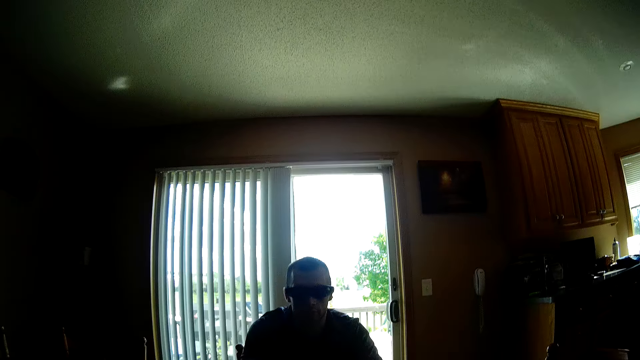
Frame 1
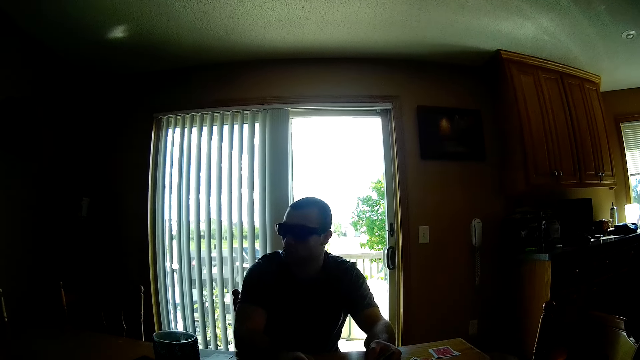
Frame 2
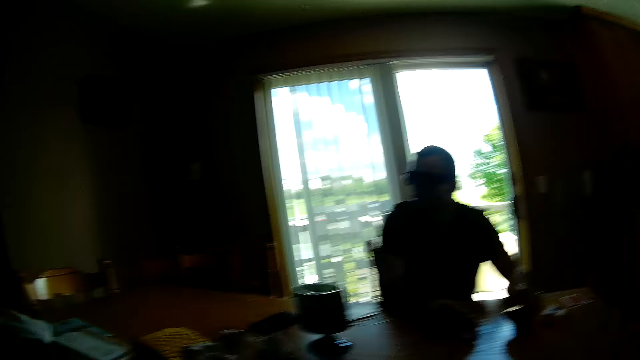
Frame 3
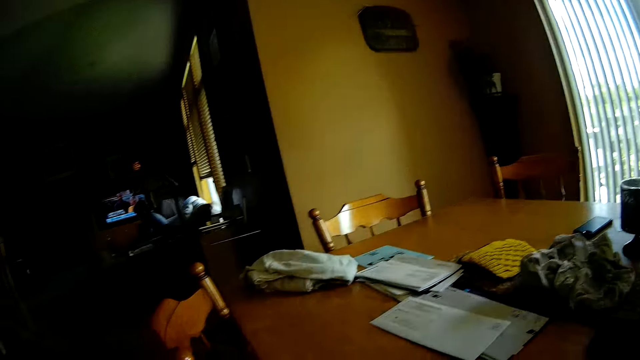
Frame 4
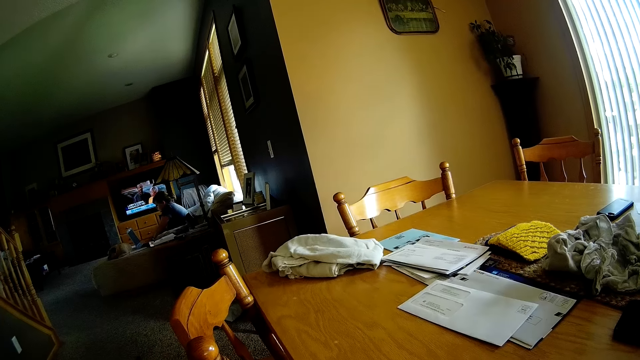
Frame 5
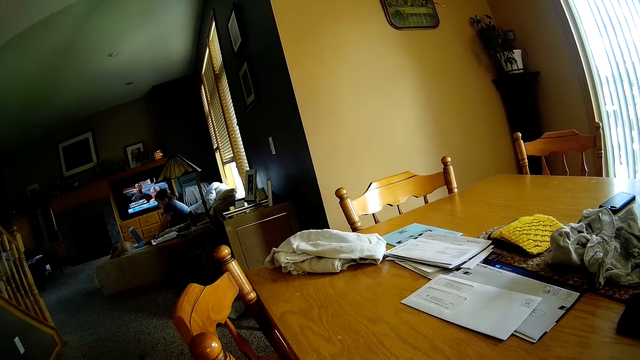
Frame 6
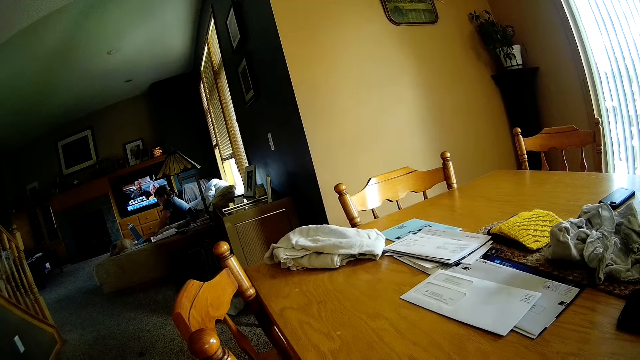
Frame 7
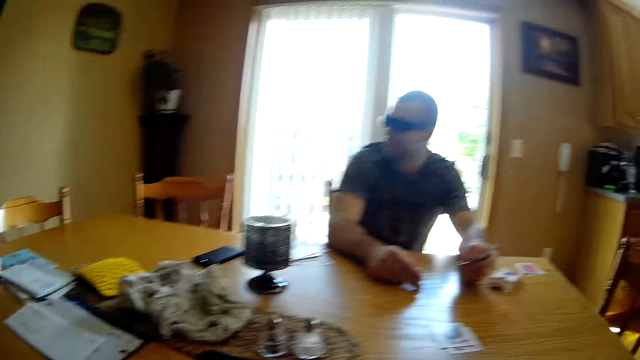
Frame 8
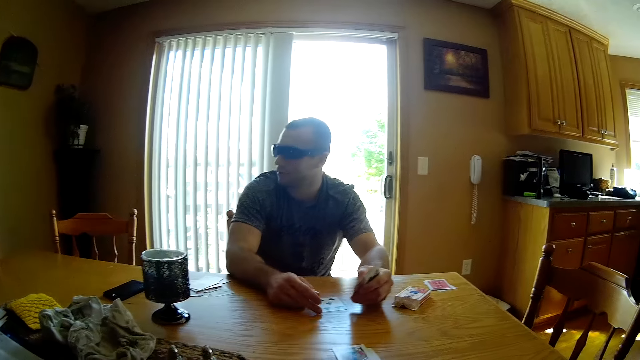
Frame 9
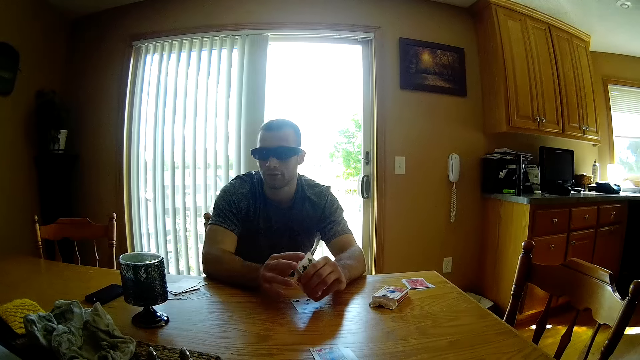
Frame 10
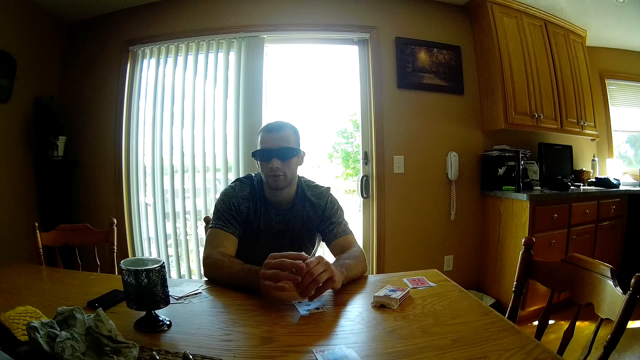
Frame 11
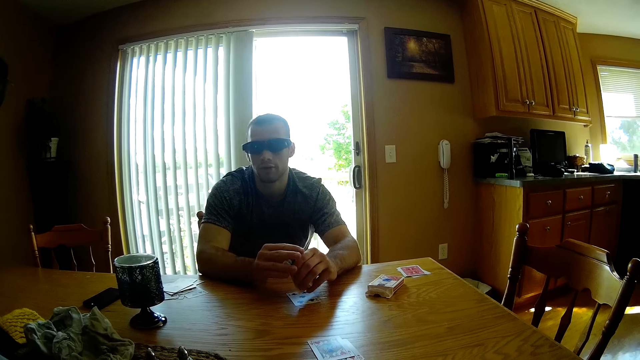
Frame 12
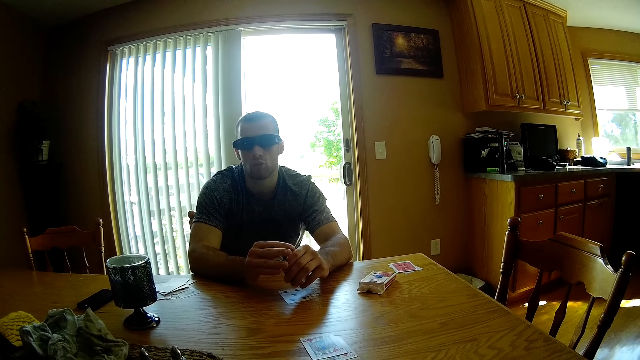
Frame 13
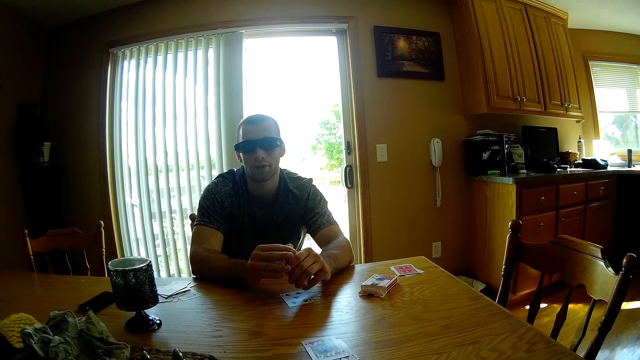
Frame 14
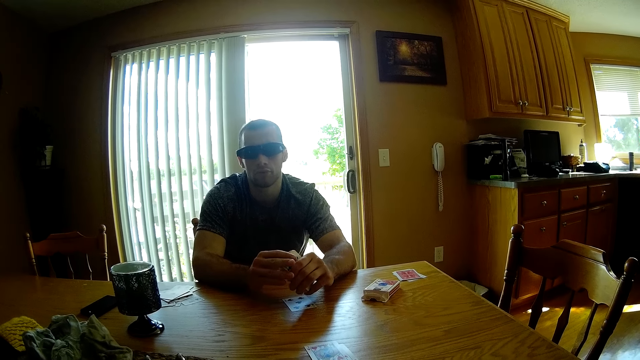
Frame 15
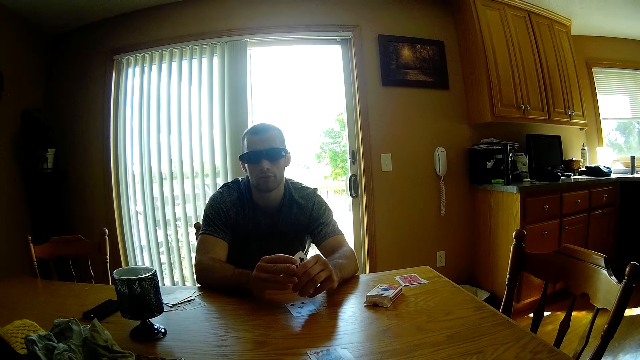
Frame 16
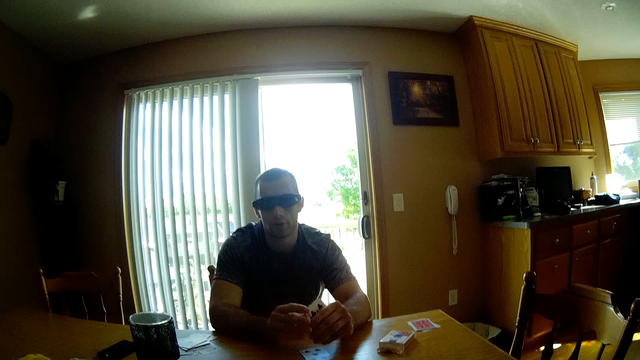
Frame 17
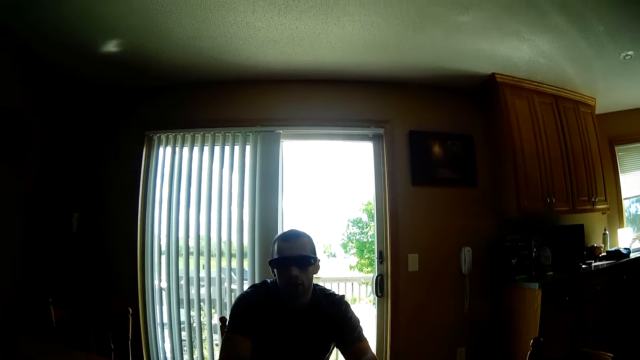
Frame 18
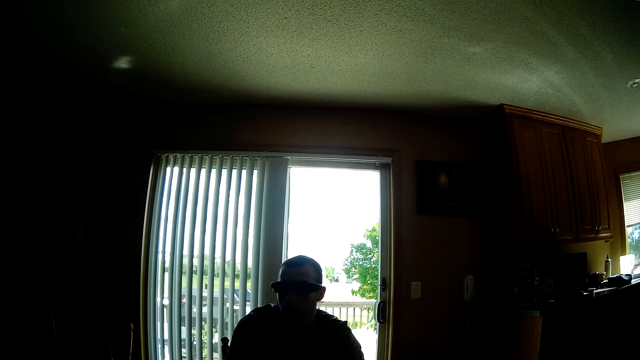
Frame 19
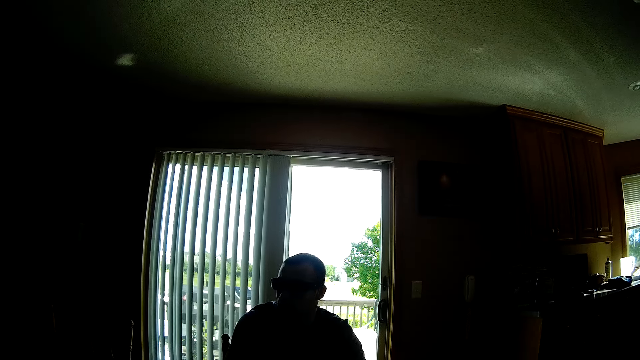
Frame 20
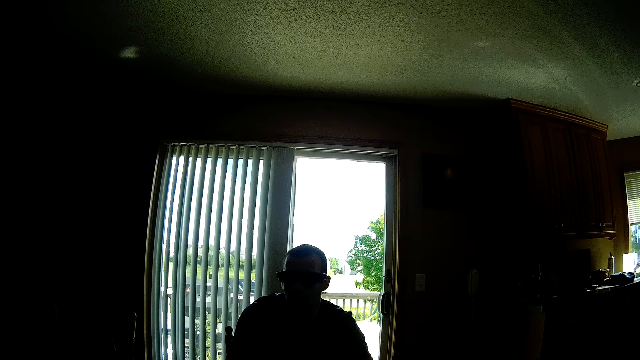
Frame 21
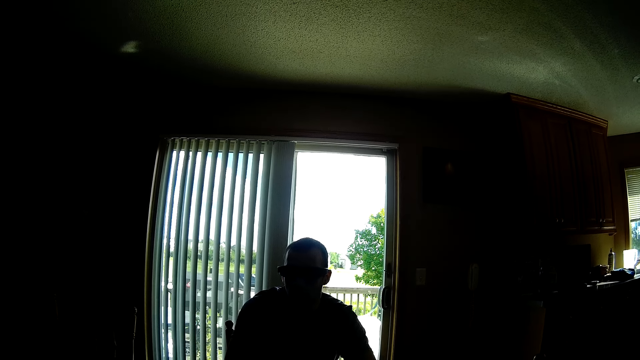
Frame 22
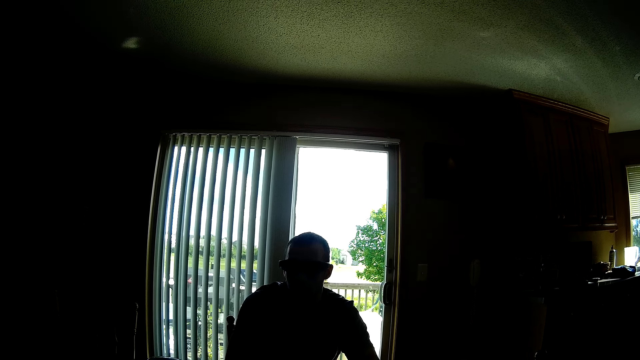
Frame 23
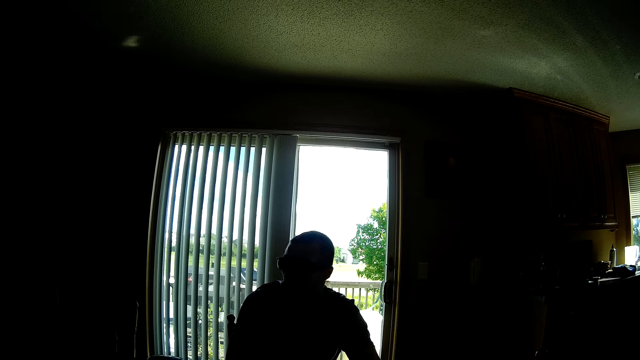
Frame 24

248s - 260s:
A woman sits on a couch. A man converses.

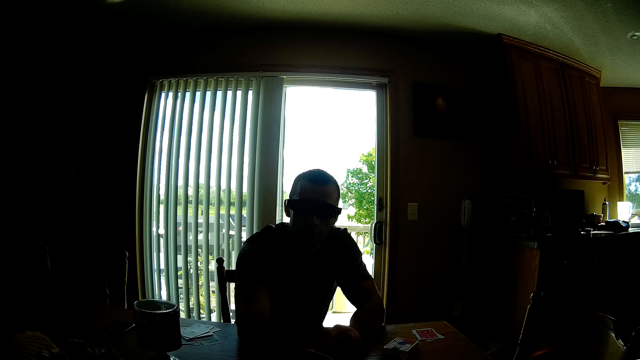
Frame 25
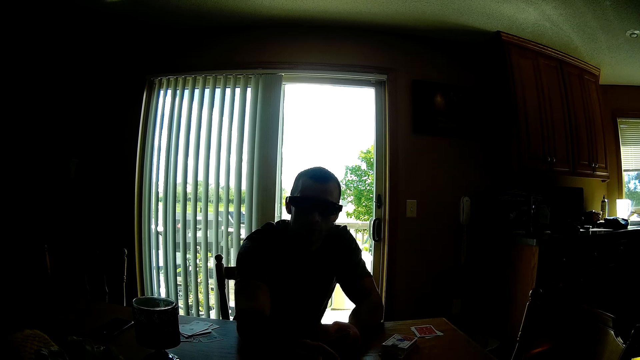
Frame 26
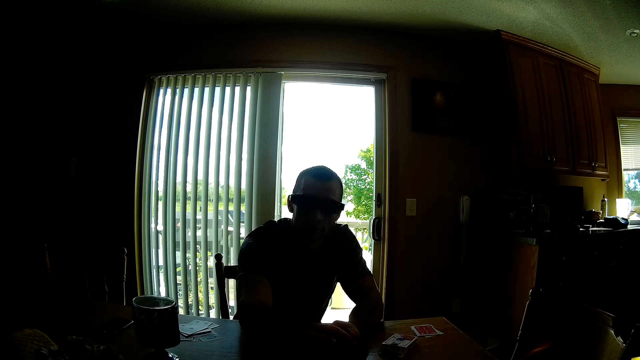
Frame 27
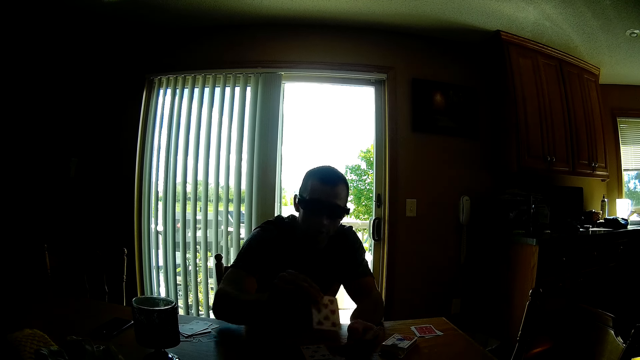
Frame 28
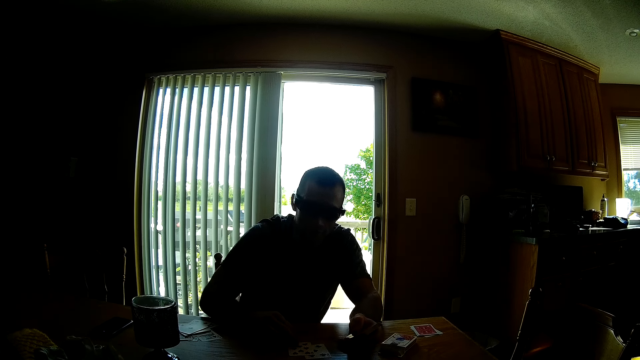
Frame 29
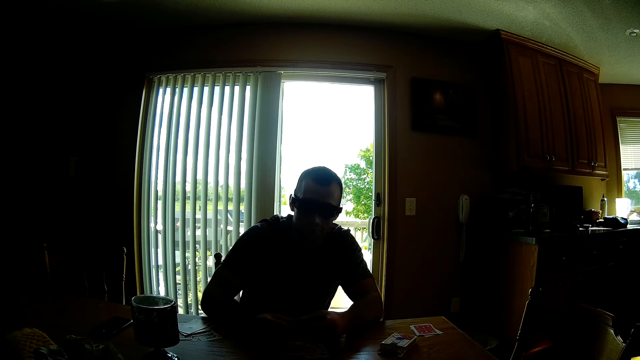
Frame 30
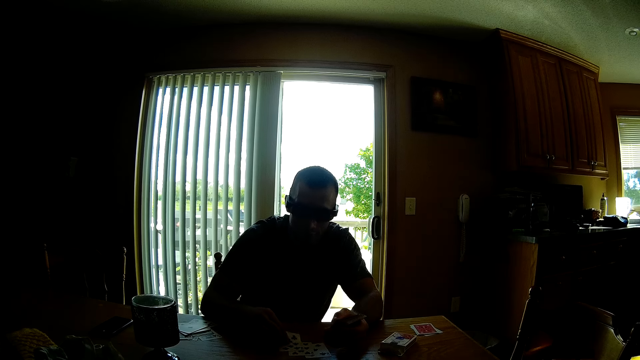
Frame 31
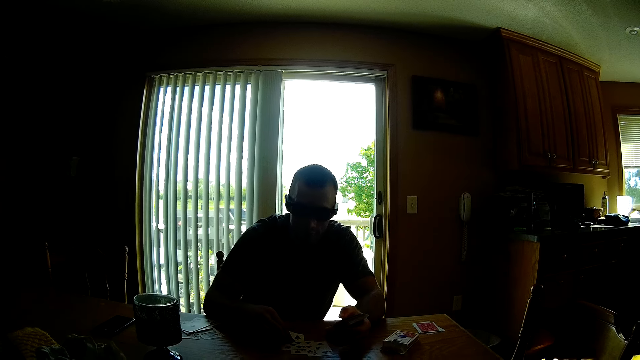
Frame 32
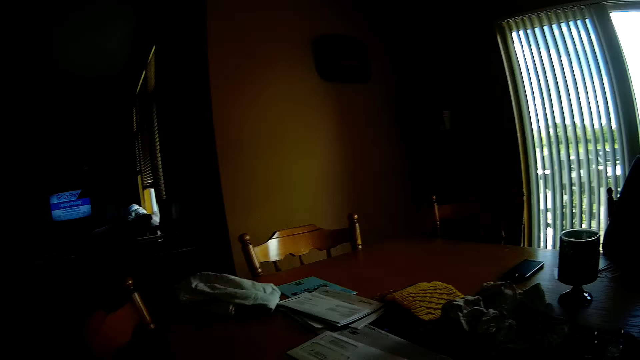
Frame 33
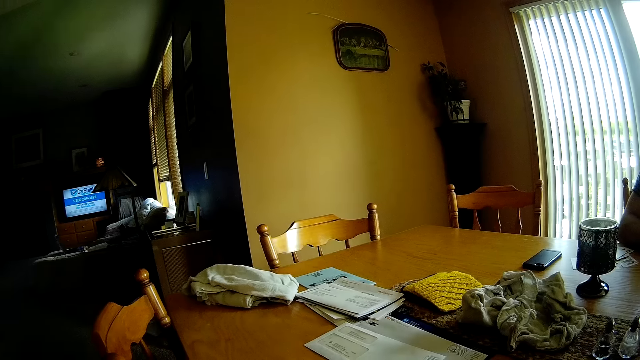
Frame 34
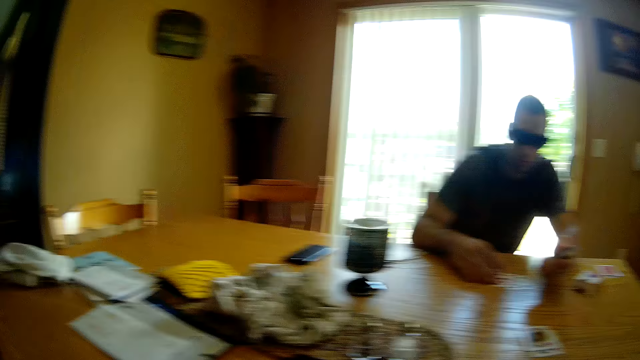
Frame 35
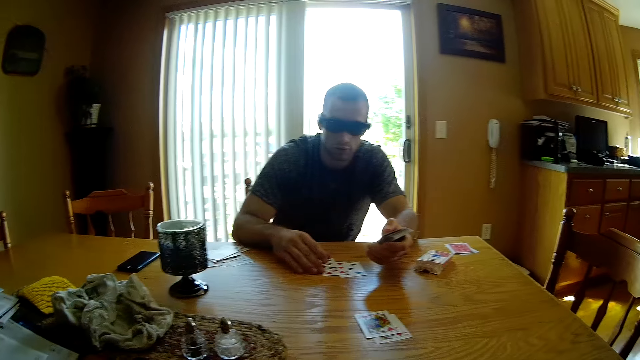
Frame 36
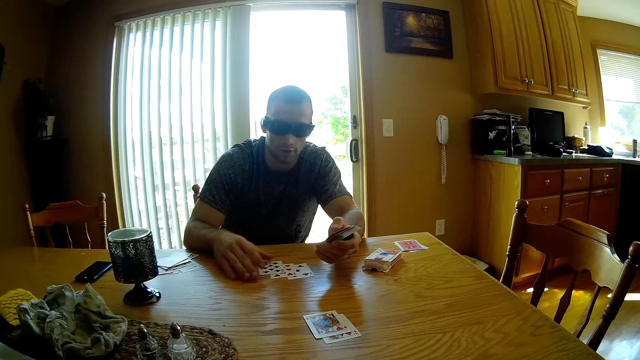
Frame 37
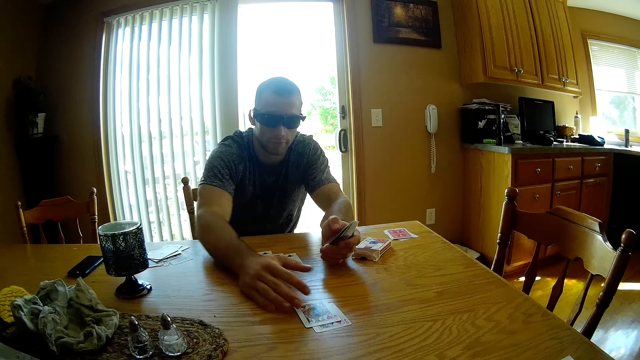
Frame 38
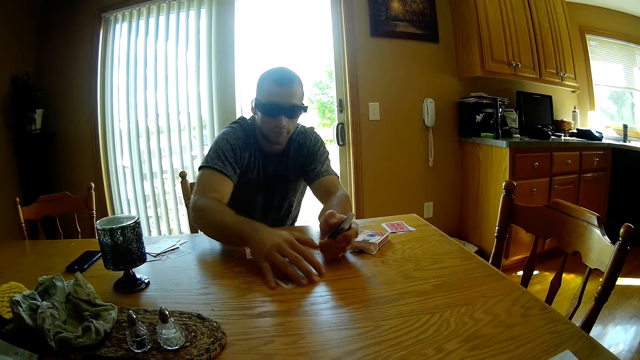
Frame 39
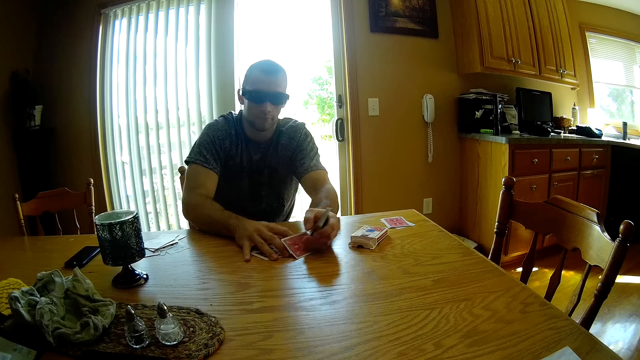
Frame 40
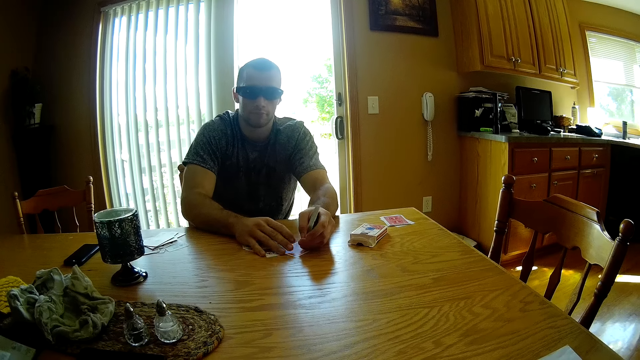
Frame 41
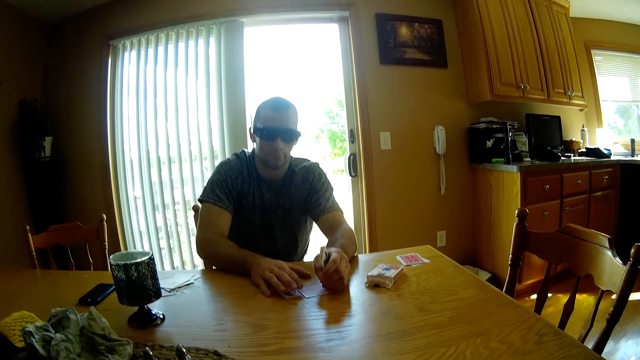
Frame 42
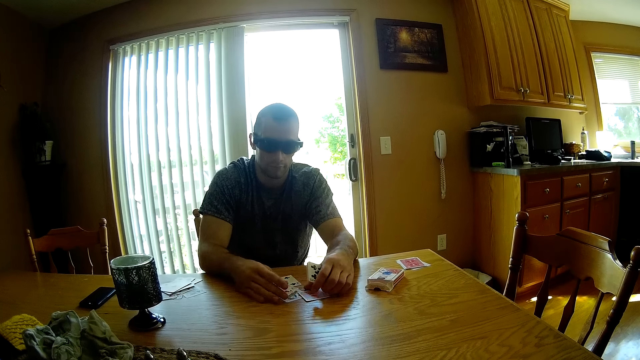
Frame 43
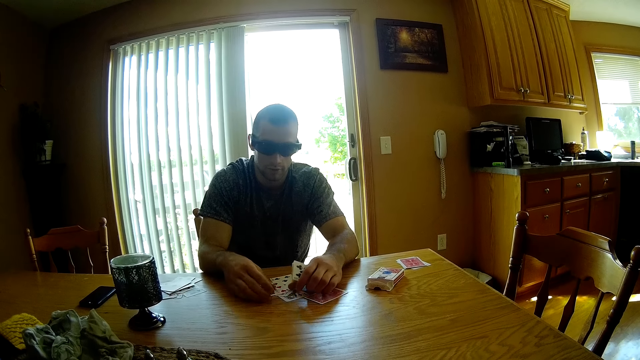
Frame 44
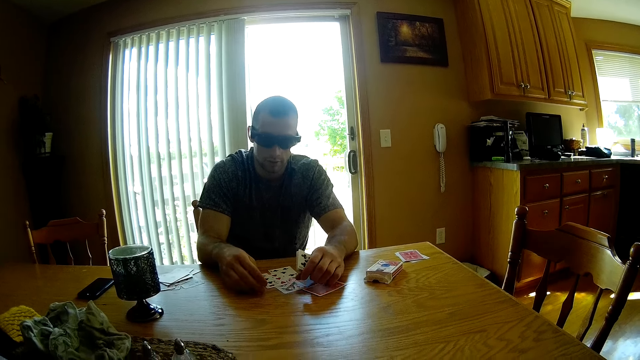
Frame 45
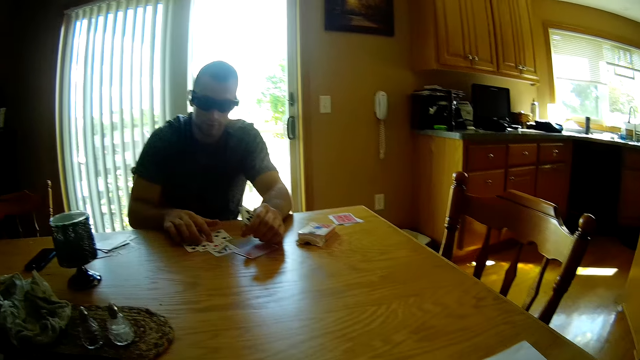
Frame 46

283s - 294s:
A man puts down the play card. The camera wearer turns the card. They look around. They pick up the card. Another man moves the cards on the table. The first man holds the card. The camera wearer interacts with the other man. The first man touches the cards.
